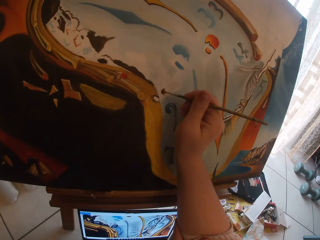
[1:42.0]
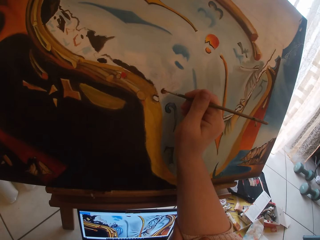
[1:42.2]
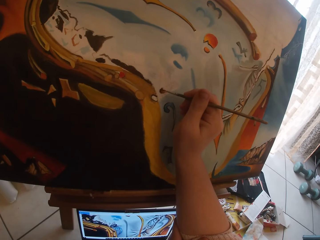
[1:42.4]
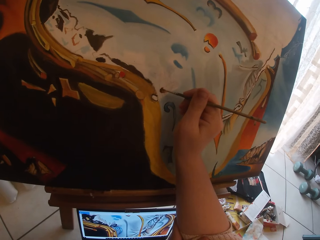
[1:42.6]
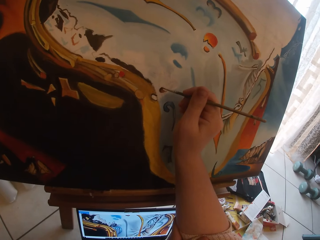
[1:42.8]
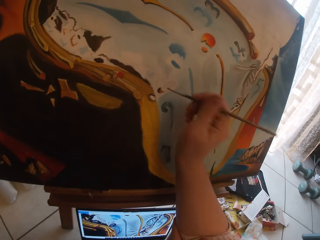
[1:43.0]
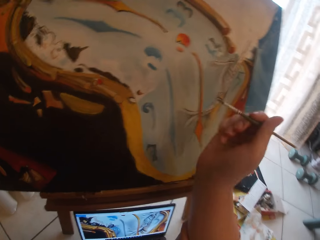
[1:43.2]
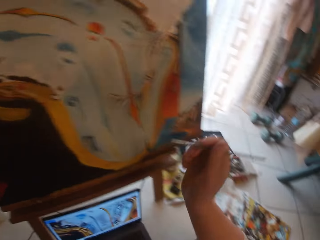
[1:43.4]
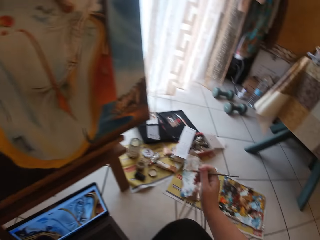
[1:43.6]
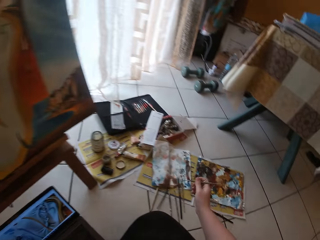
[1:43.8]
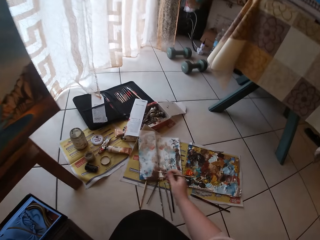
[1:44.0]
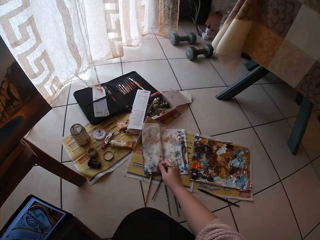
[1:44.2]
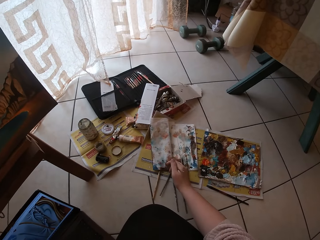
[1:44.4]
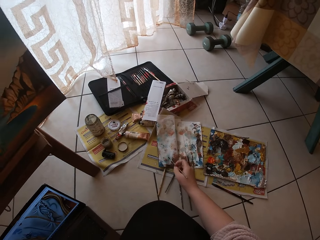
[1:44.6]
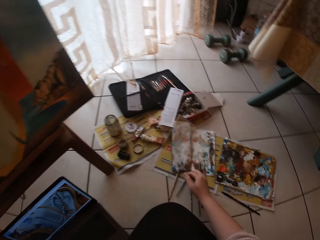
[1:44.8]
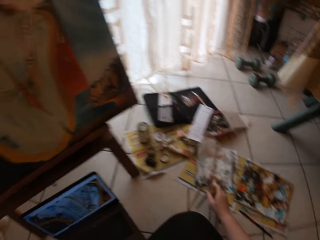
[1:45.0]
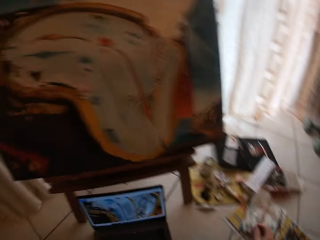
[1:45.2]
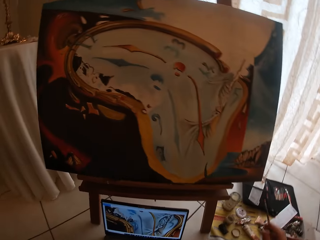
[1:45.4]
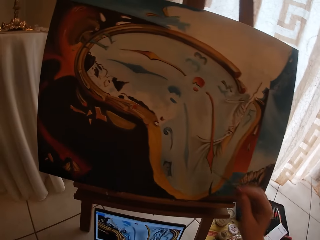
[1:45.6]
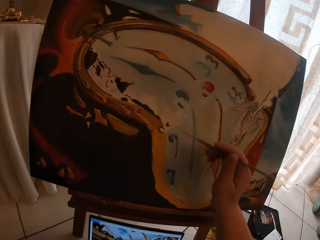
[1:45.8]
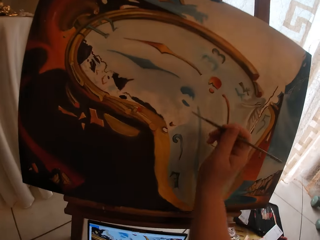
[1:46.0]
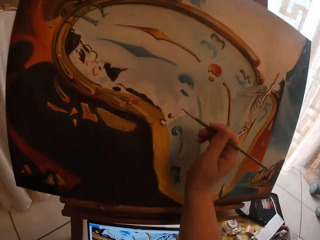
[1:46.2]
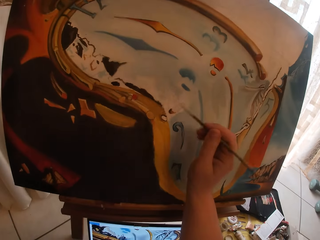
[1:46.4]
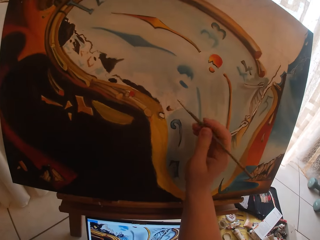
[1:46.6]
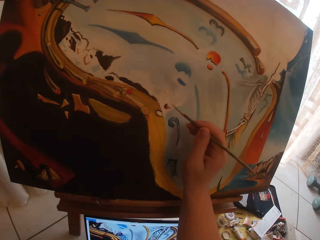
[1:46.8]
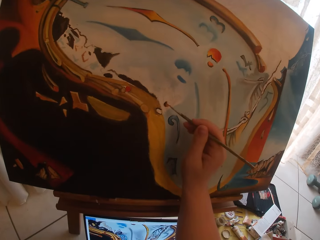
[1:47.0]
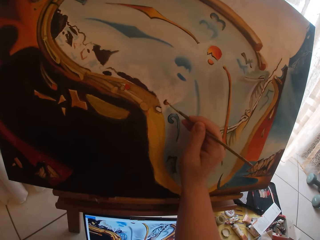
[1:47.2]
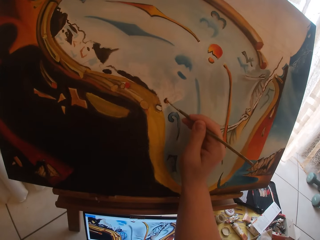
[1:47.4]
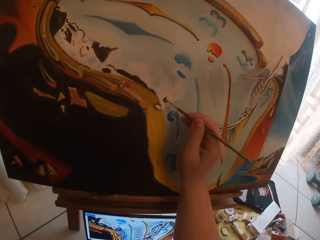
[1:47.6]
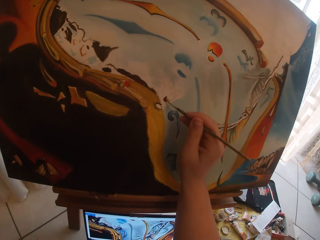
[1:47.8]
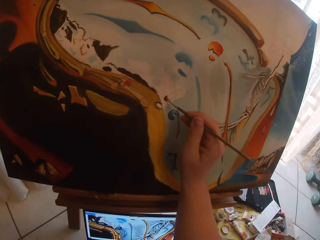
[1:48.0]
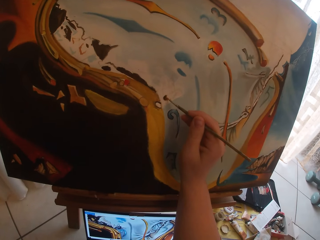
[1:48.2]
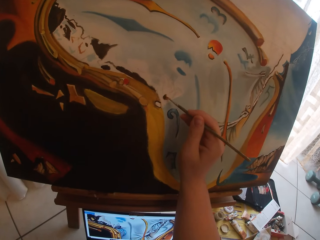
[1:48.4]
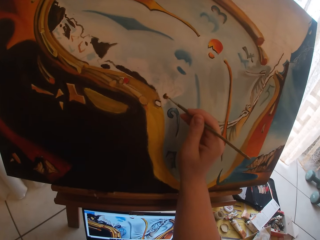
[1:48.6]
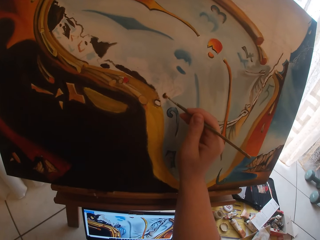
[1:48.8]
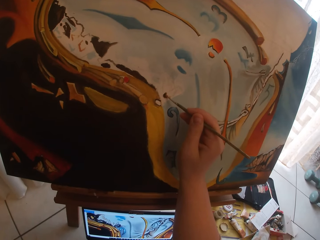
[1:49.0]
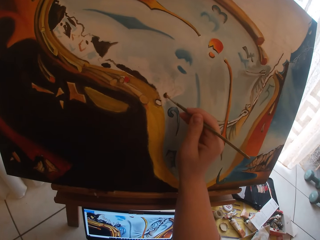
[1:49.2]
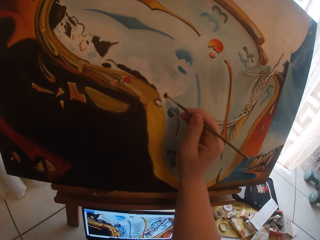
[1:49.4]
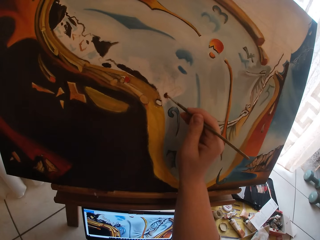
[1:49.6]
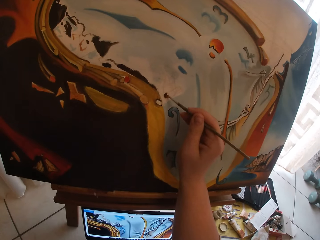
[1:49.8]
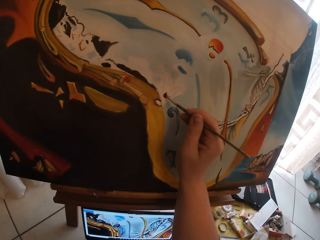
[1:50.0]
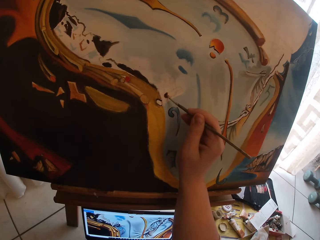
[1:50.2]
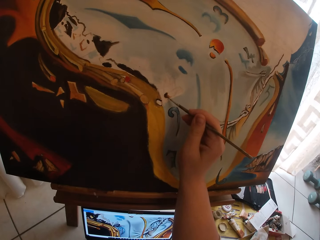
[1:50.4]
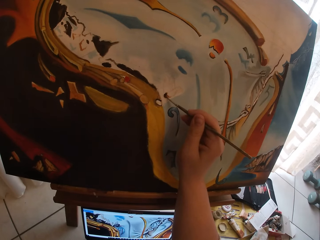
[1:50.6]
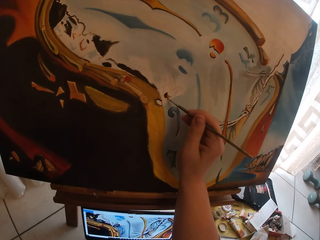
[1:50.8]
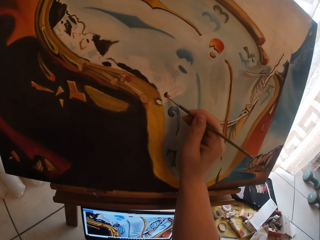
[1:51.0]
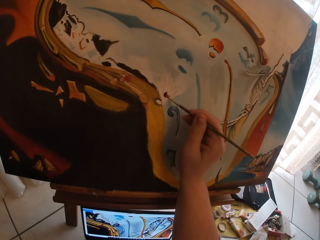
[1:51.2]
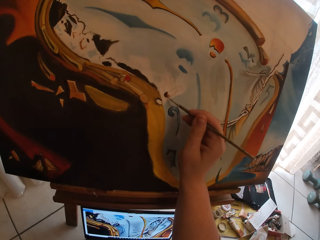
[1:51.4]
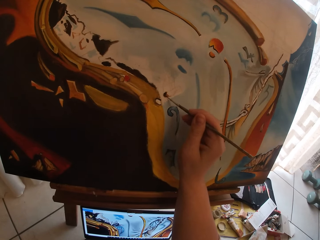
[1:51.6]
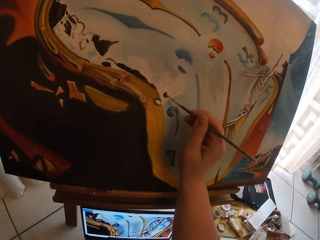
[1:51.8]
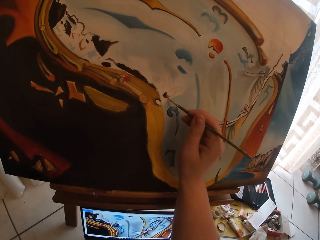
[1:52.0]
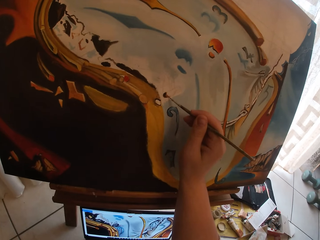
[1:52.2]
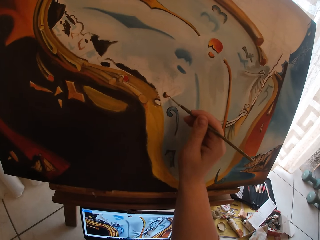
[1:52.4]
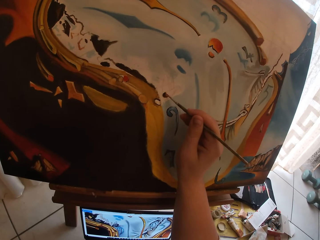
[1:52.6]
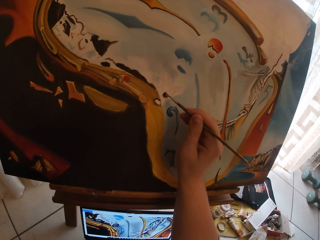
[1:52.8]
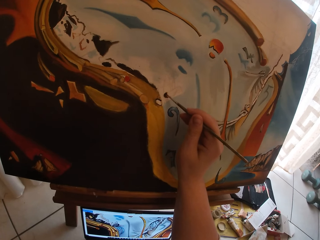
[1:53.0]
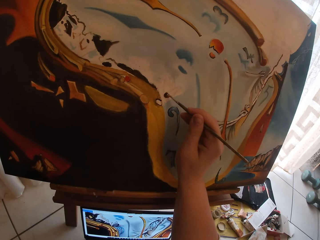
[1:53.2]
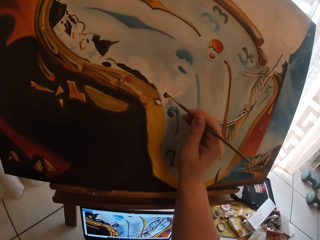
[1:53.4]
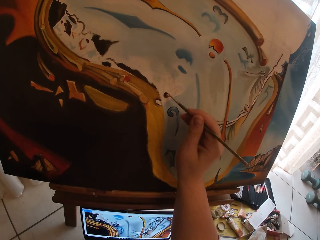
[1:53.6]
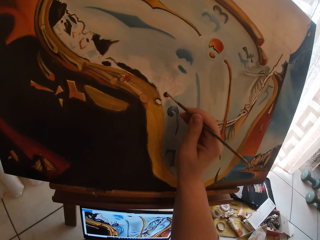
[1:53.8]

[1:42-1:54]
The camera wearer stops drawing the paint. They swirl the brush on the paper on the floor. They stop drawing the paper on the floor. They paint the canvas.

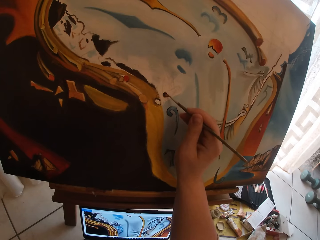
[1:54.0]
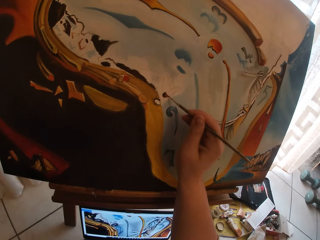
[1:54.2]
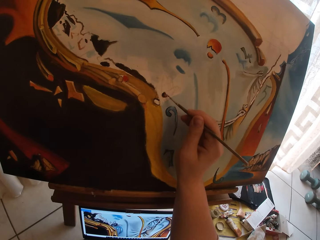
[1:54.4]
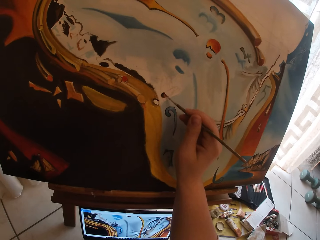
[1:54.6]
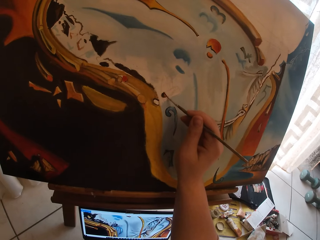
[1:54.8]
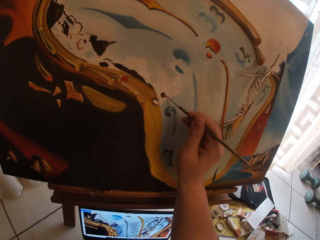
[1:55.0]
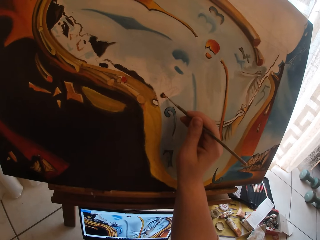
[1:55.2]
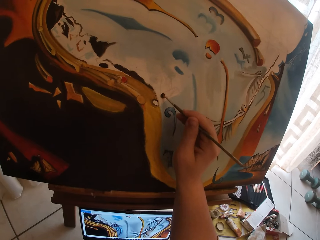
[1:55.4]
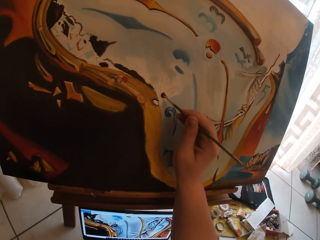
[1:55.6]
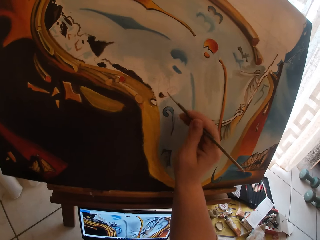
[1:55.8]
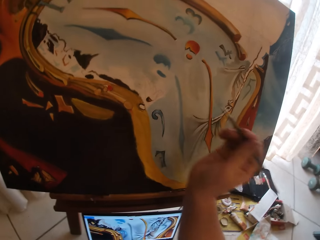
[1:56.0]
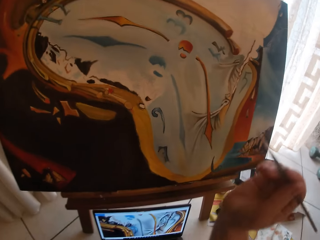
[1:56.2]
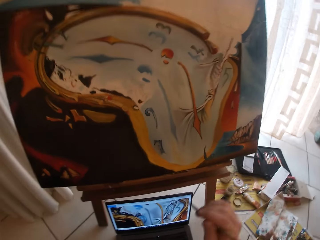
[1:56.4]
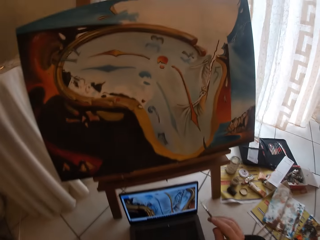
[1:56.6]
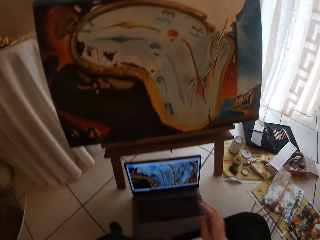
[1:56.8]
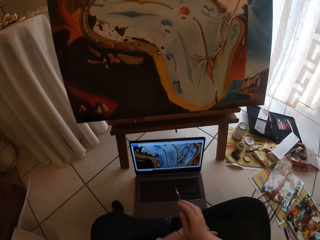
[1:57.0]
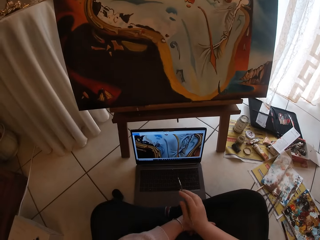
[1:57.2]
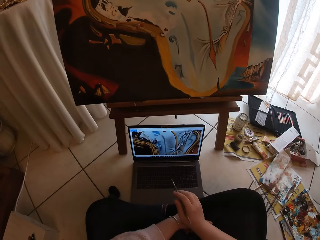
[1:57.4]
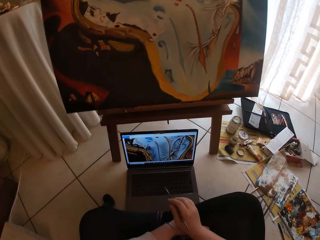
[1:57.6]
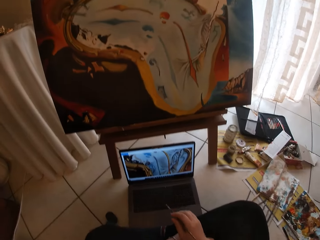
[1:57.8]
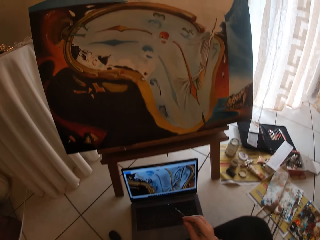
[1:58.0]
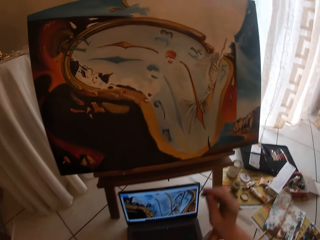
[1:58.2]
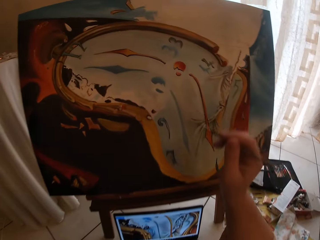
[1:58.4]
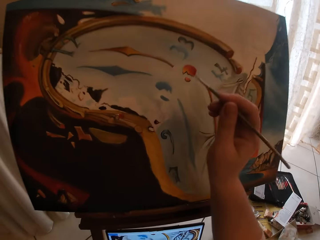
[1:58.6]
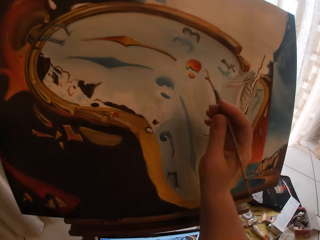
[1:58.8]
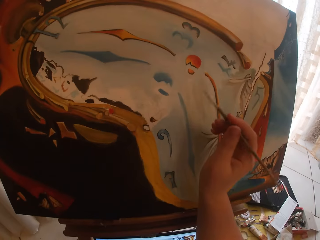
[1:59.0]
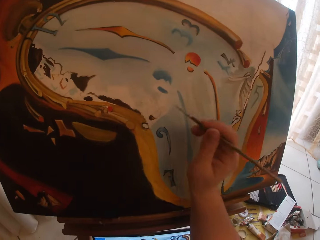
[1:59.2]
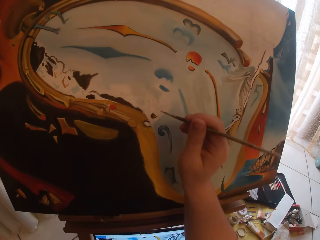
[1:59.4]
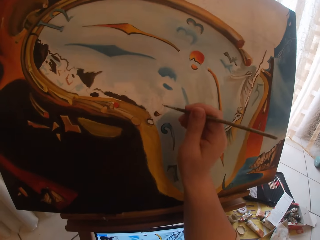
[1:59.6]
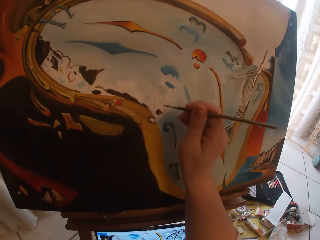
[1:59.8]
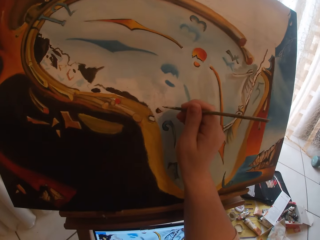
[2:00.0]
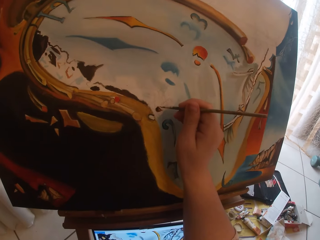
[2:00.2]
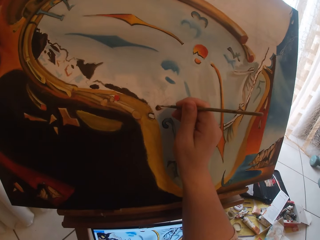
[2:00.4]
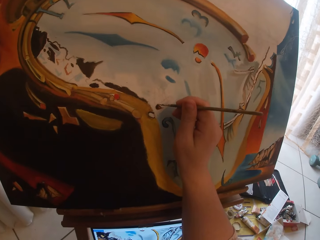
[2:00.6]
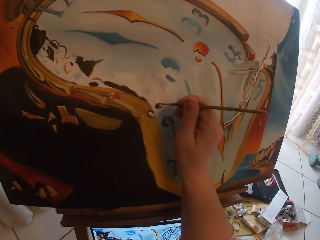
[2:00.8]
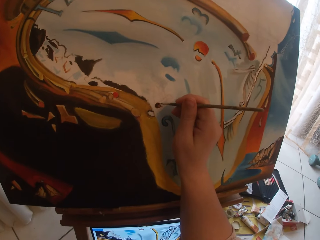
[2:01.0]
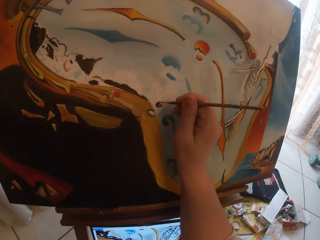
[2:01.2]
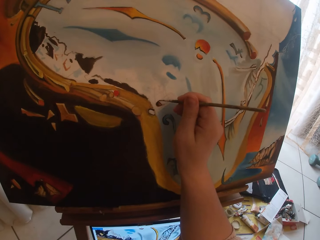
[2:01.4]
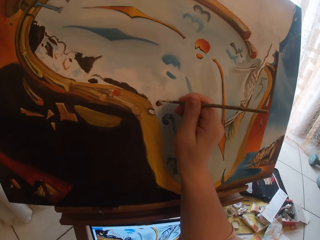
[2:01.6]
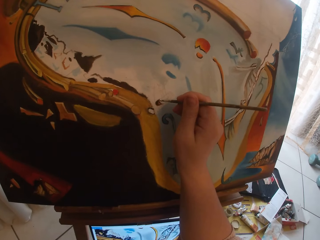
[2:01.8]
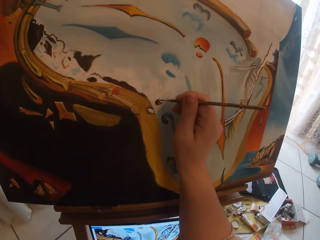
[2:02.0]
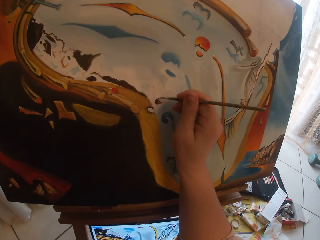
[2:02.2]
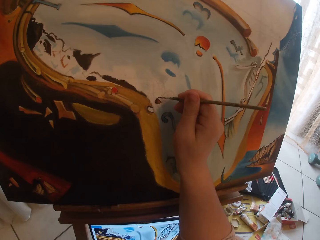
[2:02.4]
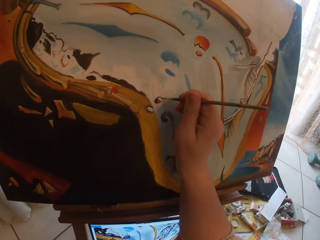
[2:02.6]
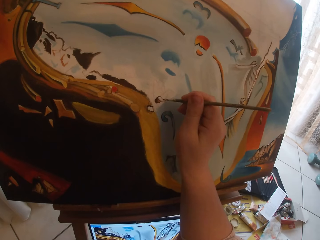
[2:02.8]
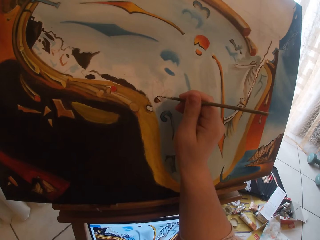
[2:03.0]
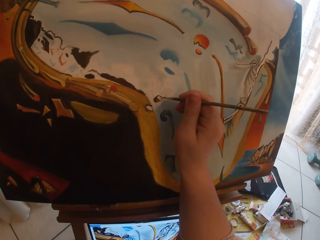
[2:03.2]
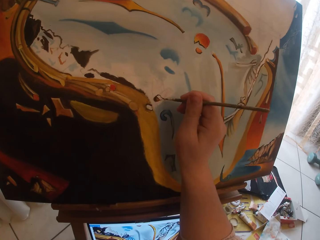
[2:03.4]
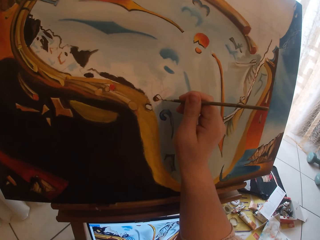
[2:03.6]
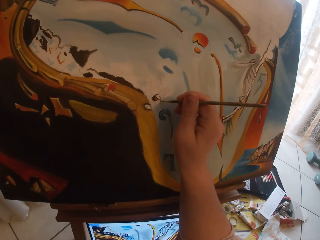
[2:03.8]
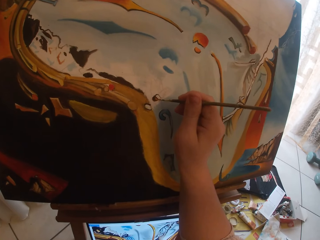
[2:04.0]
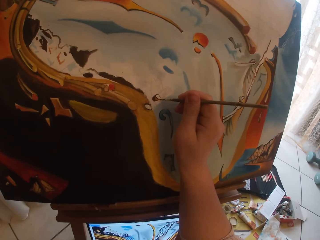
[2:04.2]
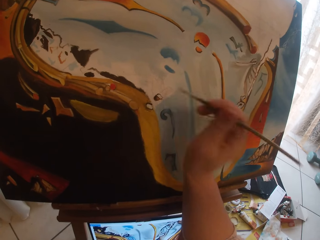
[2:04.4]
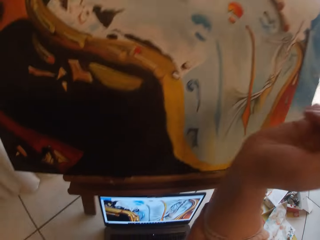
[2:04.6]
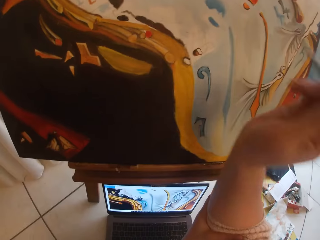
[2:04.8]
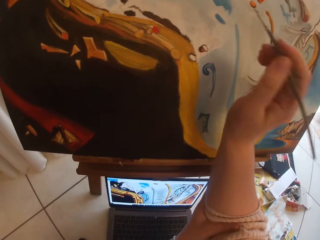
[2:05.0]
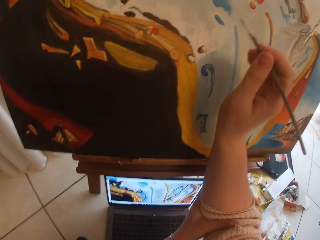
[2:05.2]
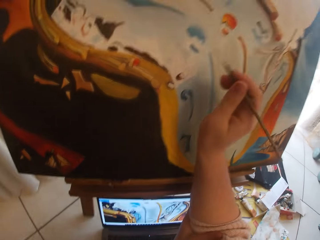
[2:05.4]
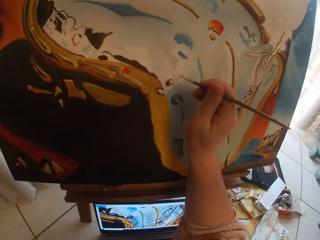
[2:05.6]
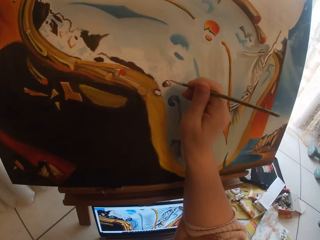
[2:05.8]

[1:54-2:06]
The camera wearer stops drawing the paint. They continue painting the canvas. They stop drawing the paint.
